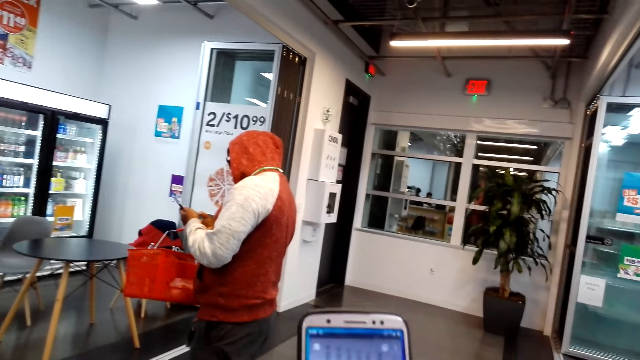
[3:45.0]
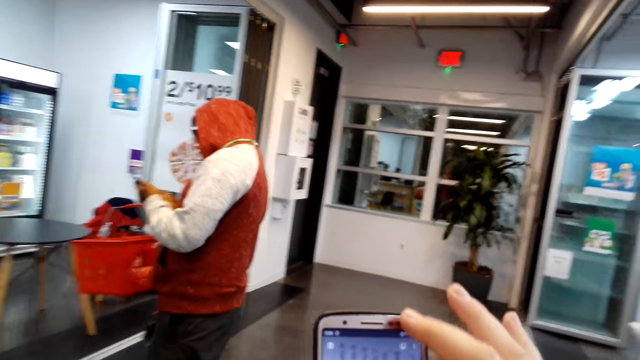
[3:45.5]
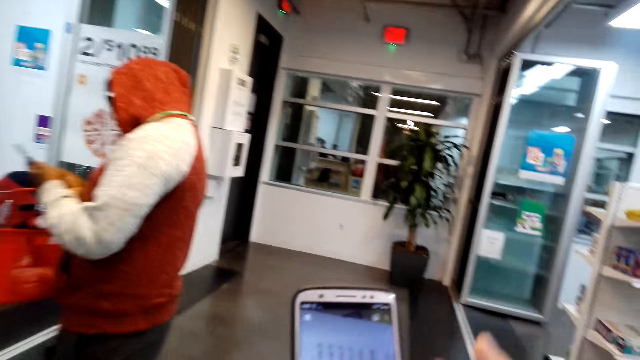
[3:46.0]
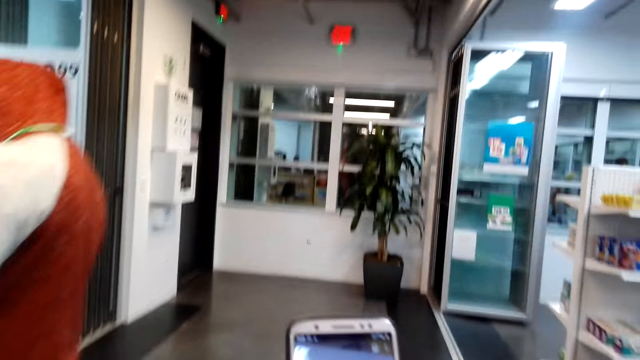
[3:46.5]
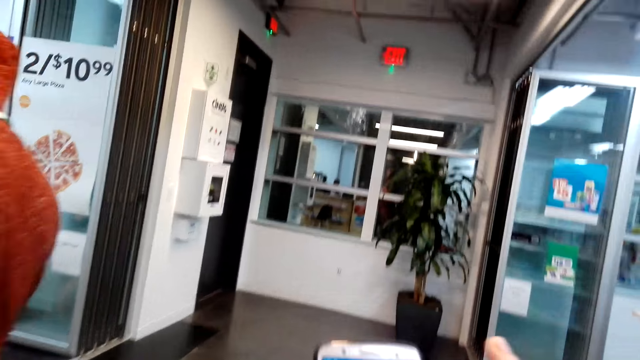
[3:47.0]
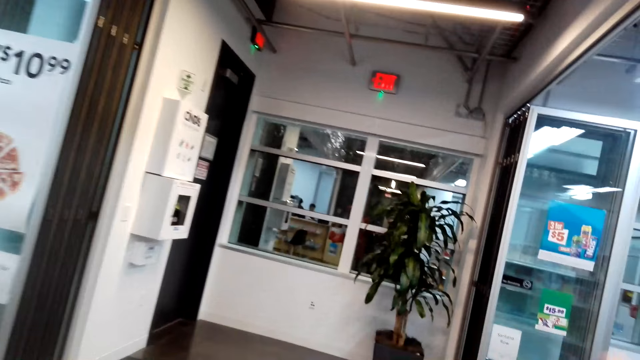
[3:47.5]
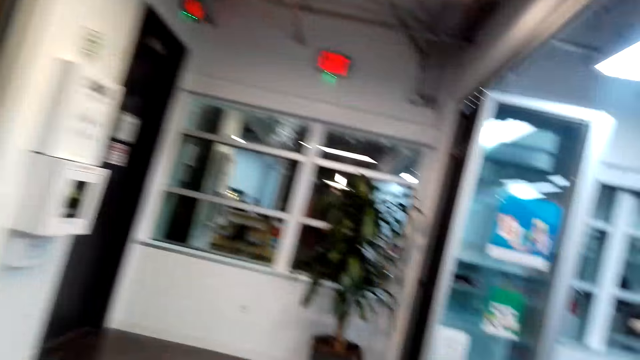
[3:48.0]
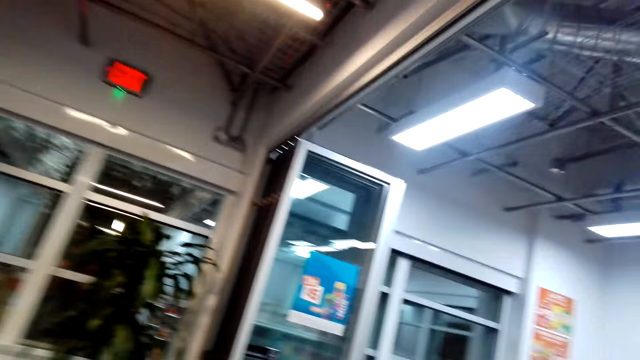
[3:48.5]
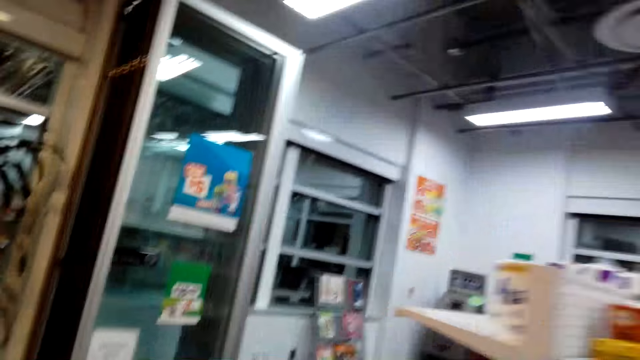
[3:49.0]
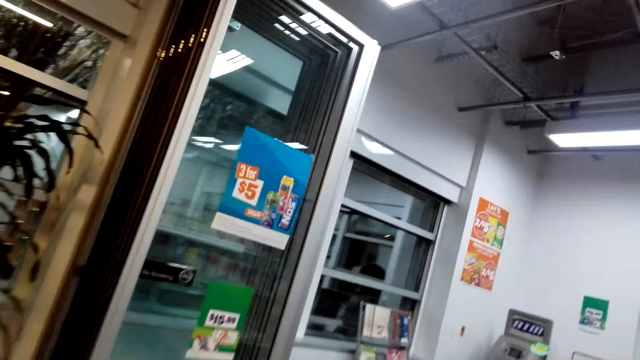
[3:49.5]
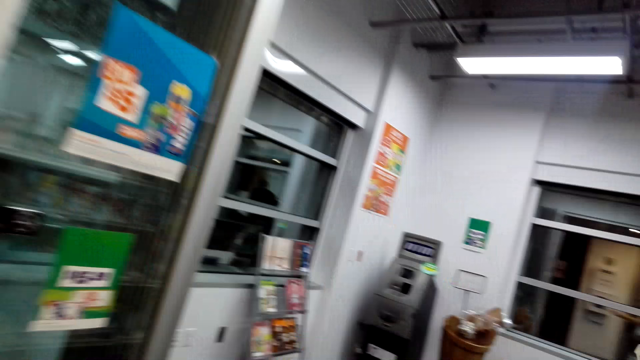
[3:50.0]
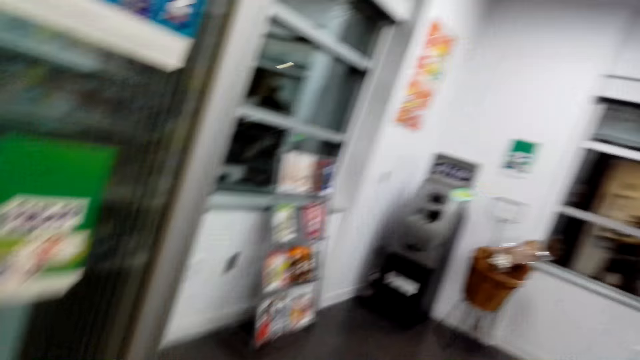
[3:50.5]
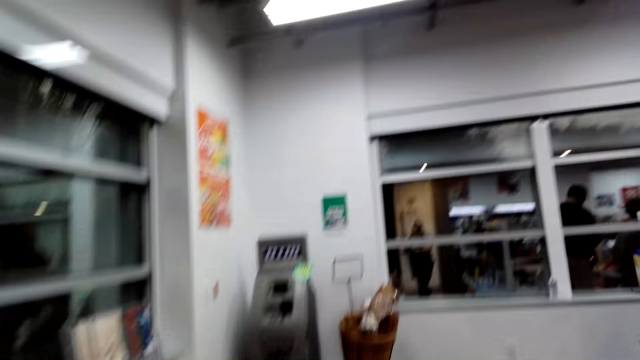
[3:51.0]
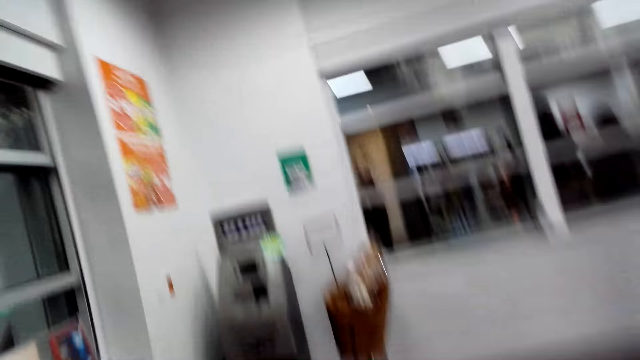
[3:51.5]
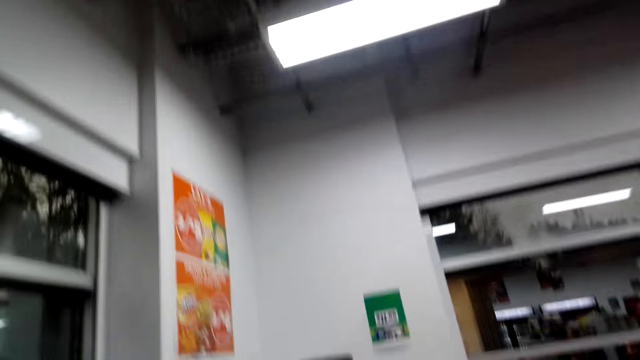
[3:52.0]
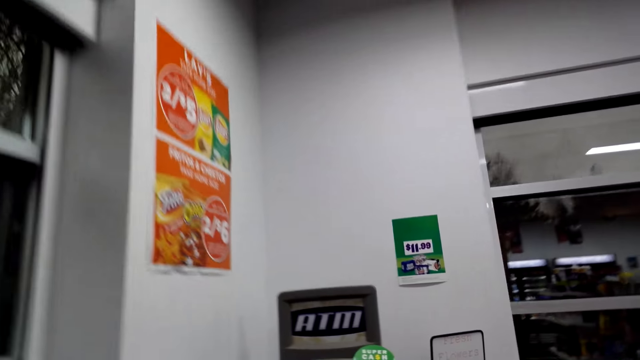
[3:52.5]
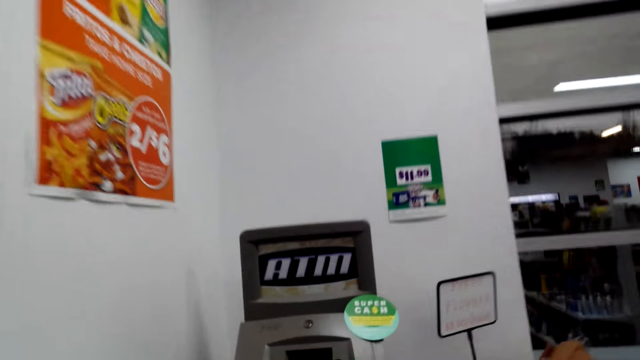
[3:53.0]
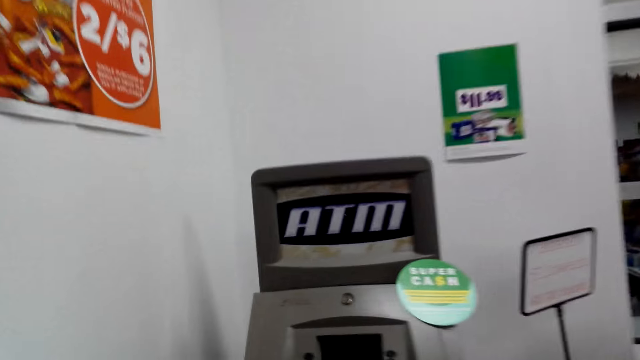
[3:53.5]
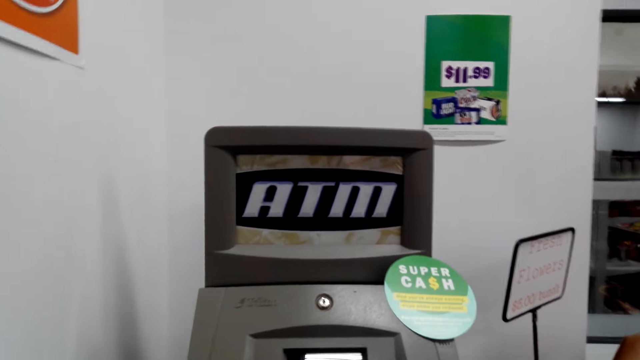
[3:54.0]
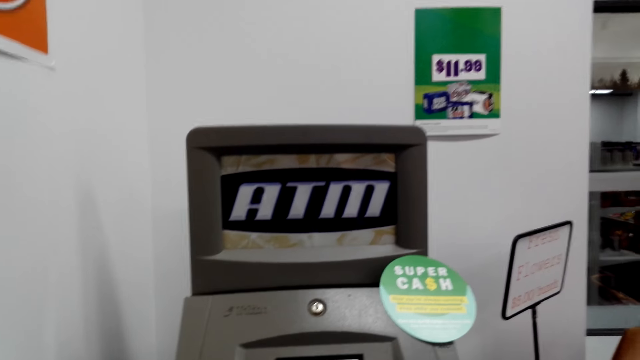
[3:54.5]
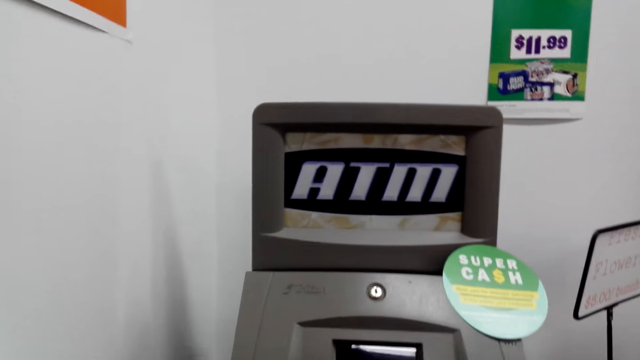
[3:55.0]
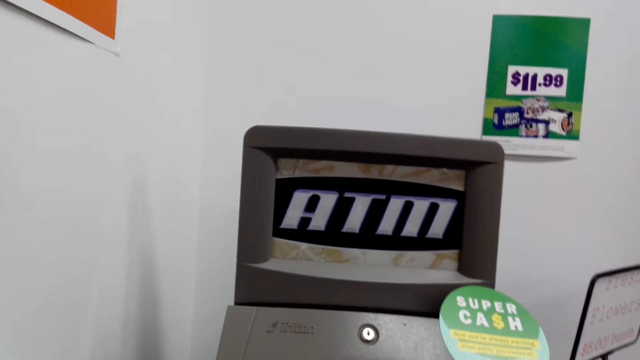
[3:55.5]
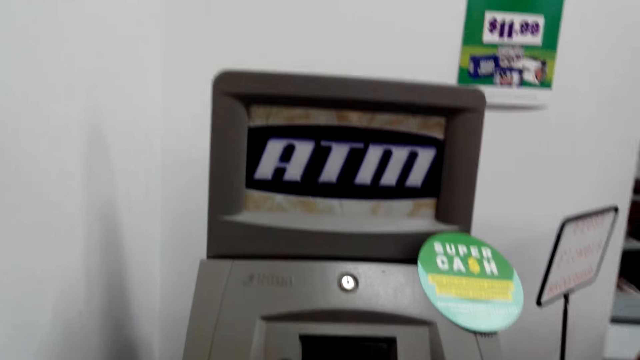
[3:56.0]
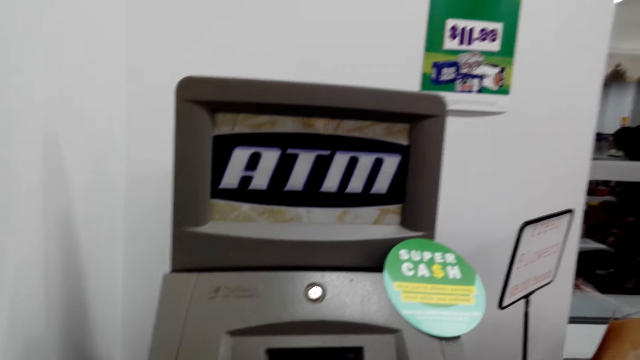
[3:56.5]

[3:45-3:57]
The camera wearer walks to the ATM. They walk in the room.

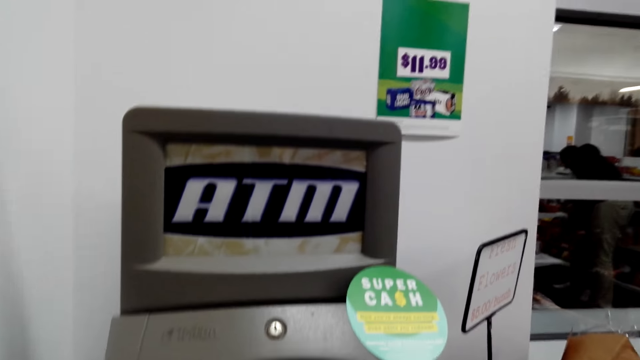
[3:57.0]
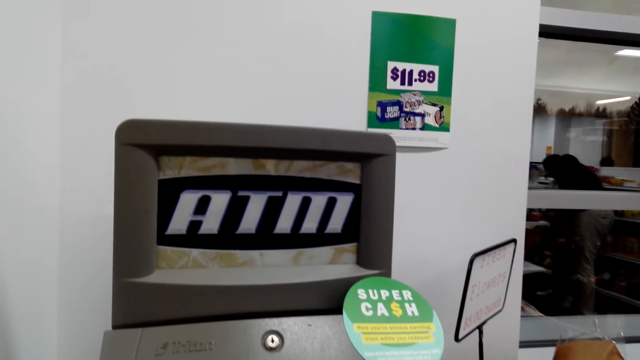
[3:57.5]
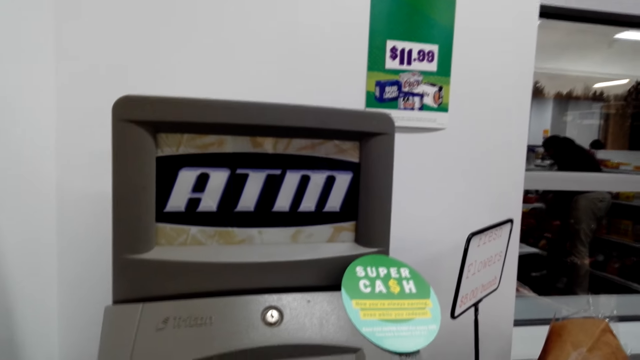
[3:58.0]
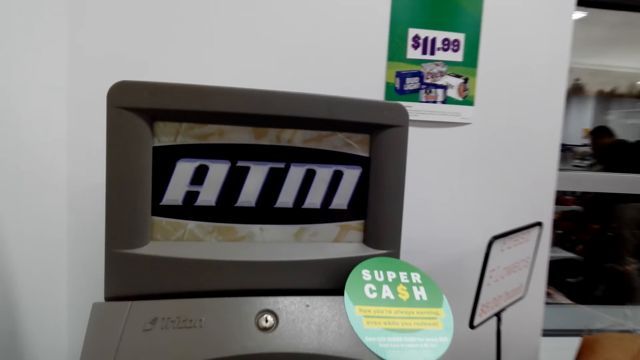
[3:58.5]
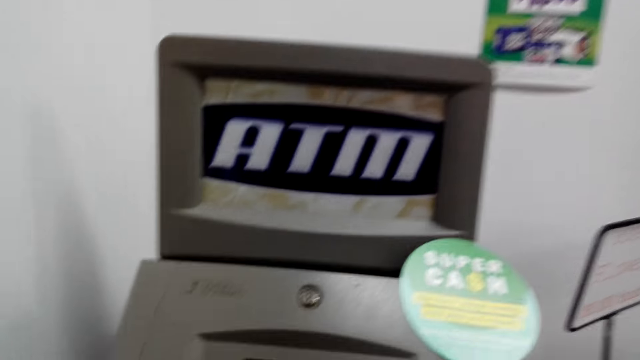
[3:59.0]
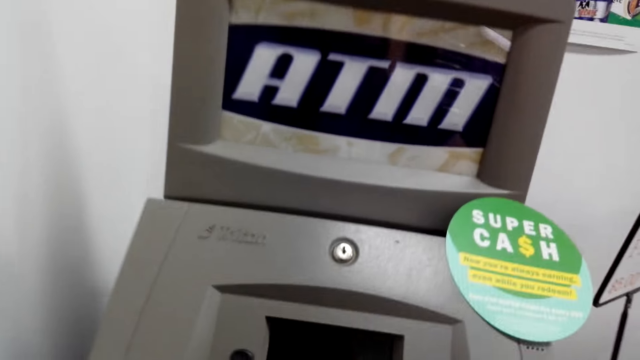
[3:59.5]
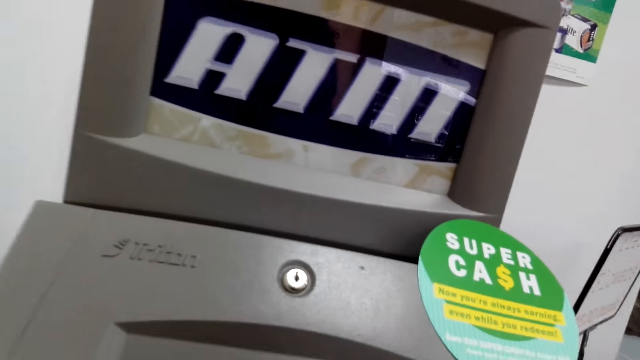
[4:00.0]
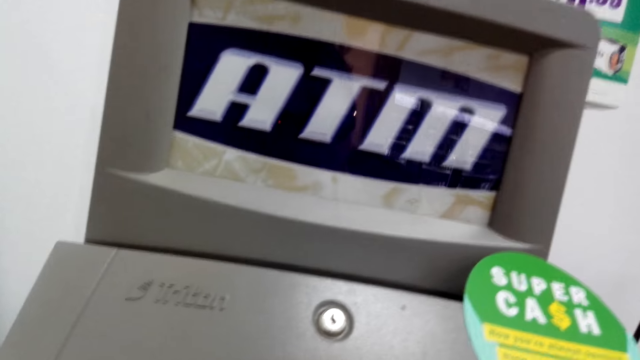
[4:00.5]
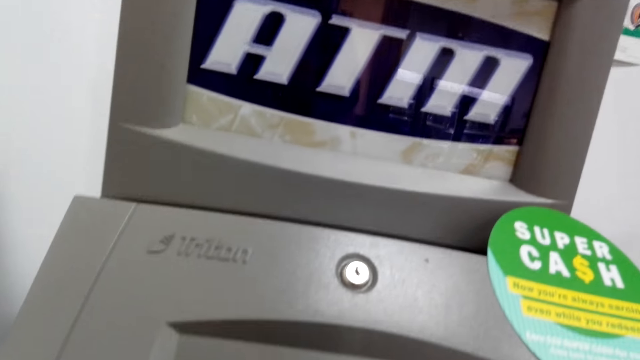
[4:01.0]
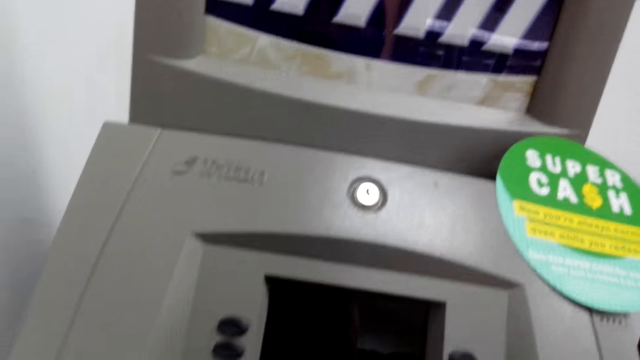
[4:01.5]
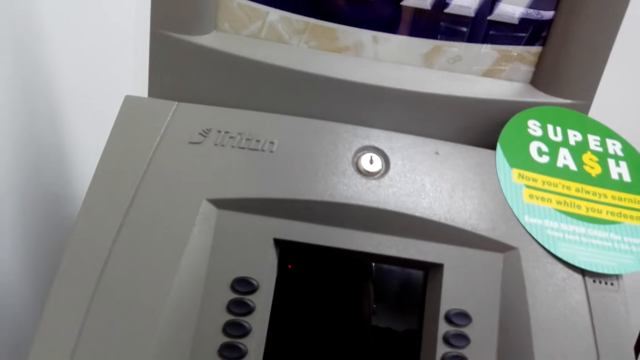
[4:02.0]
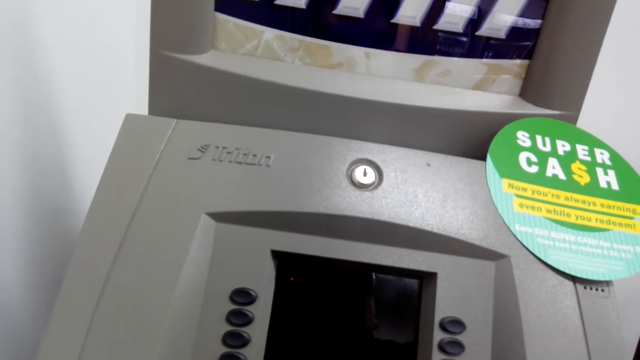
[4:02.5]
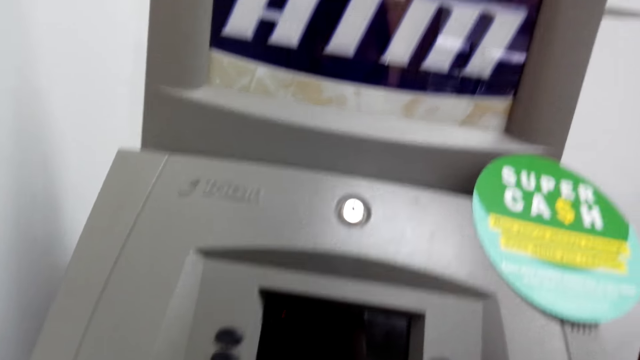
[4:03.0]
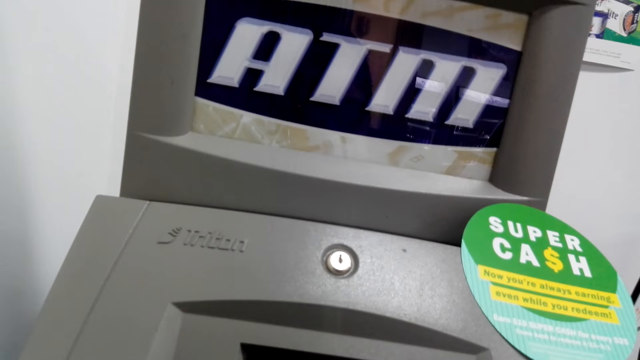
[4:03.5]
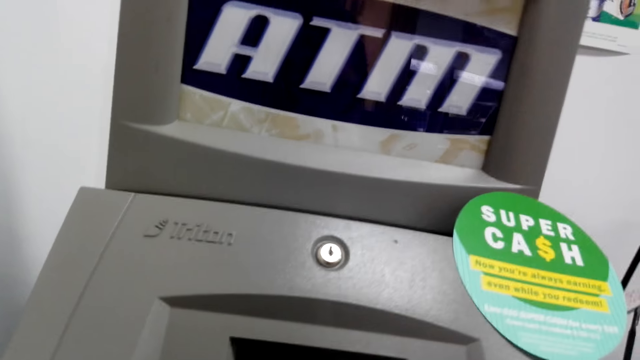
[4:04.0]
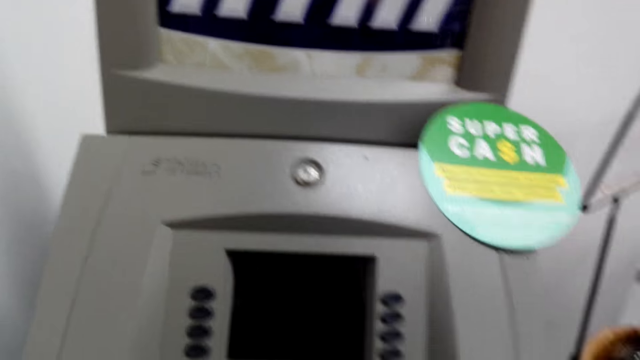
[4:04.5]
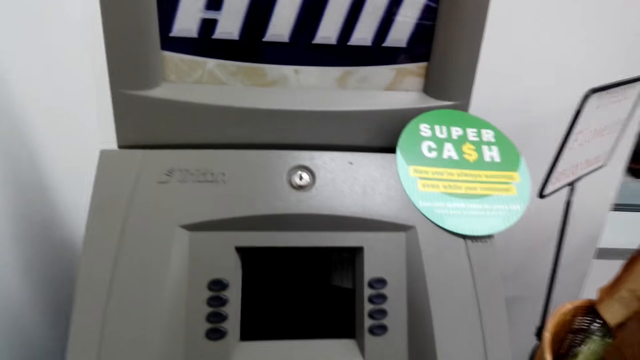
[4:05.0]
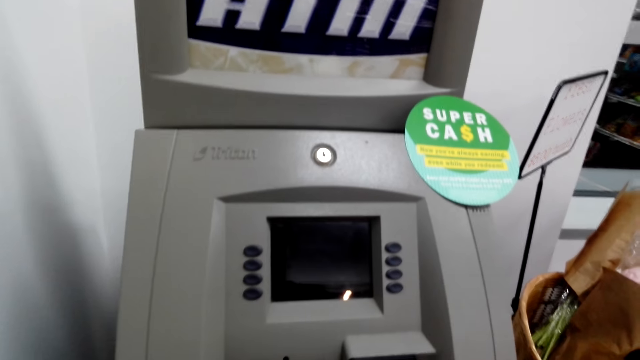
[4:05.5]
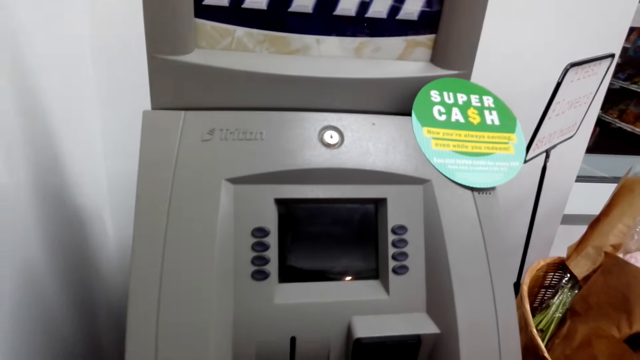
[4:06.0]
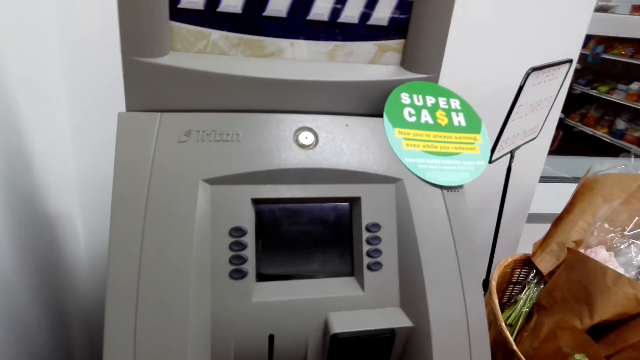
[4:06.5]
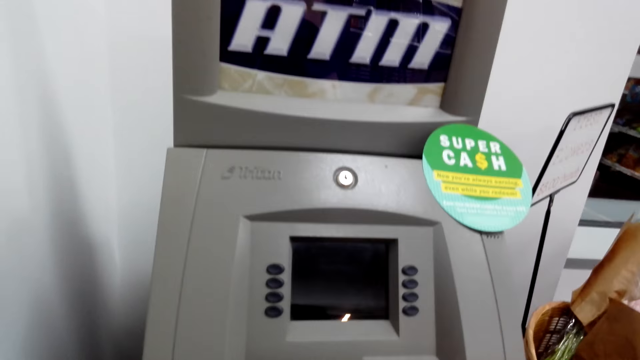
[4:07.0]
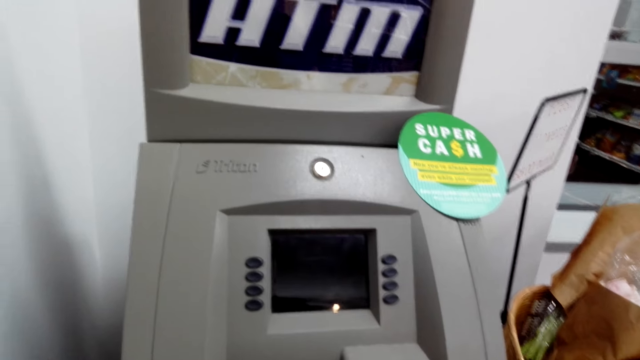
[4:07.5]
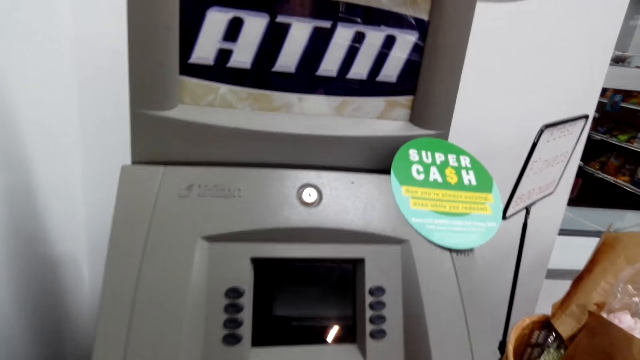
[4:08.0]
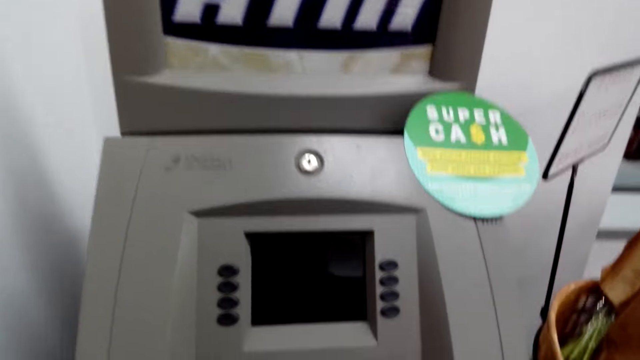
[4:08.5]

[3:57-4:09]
The camera wearer stands close to the ATM.
